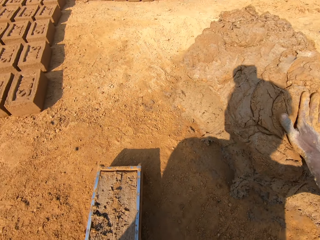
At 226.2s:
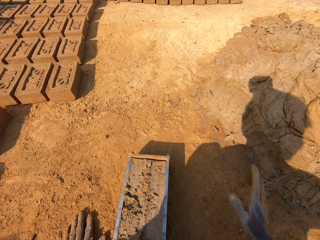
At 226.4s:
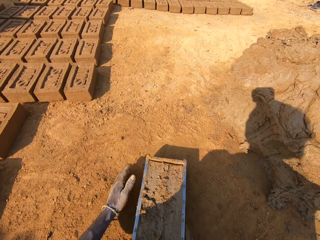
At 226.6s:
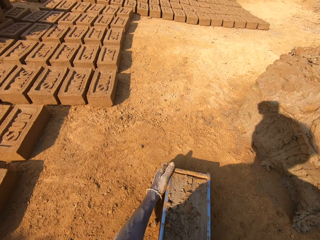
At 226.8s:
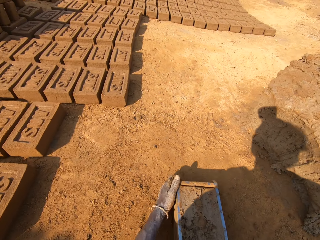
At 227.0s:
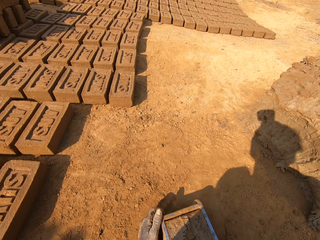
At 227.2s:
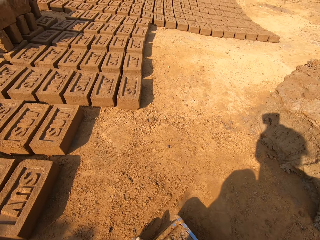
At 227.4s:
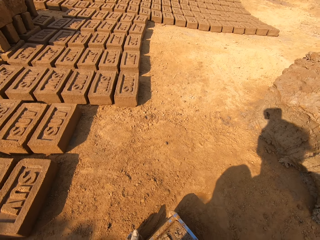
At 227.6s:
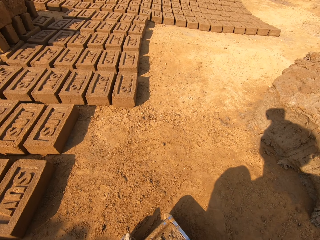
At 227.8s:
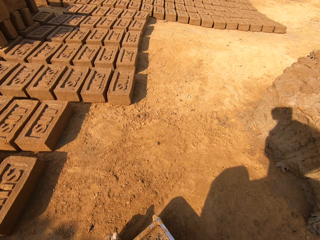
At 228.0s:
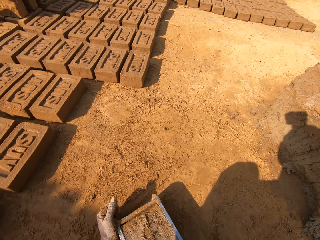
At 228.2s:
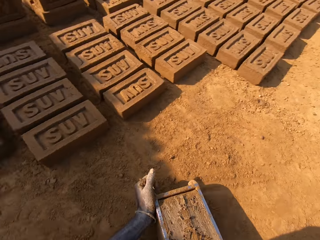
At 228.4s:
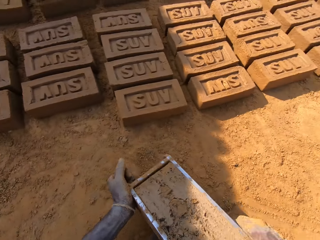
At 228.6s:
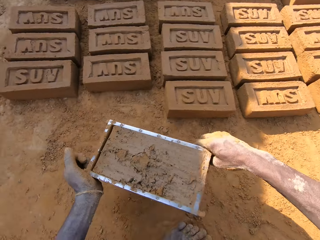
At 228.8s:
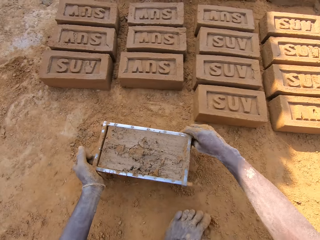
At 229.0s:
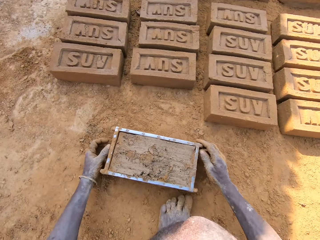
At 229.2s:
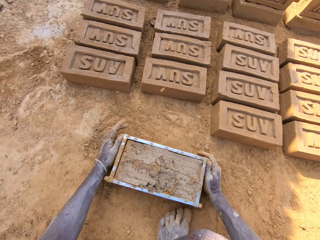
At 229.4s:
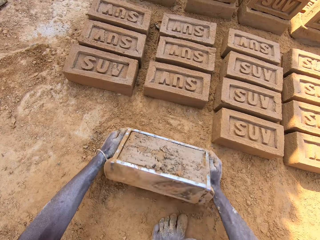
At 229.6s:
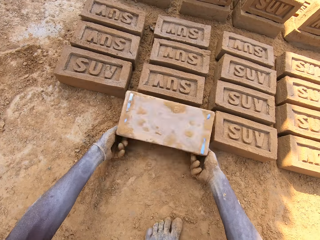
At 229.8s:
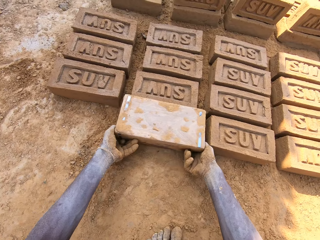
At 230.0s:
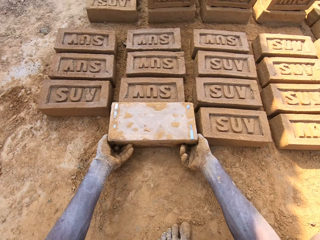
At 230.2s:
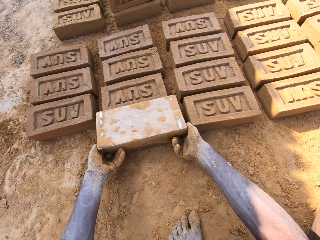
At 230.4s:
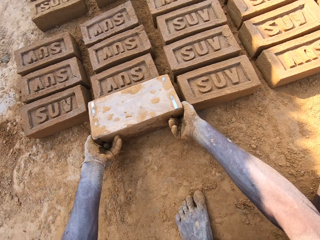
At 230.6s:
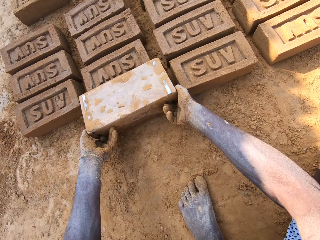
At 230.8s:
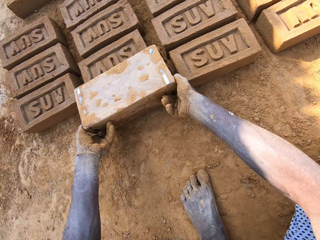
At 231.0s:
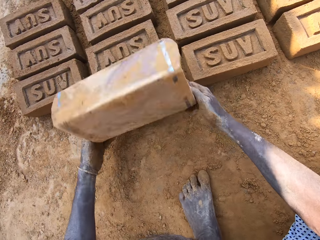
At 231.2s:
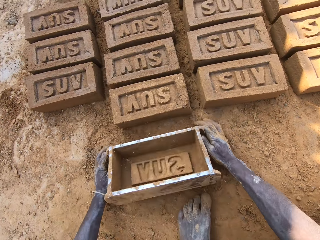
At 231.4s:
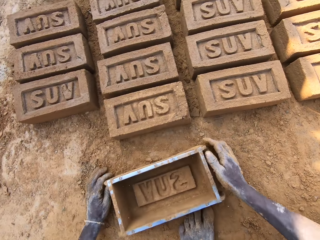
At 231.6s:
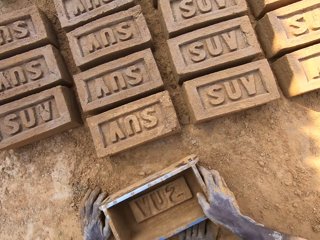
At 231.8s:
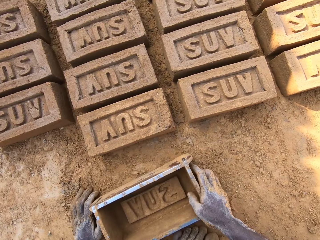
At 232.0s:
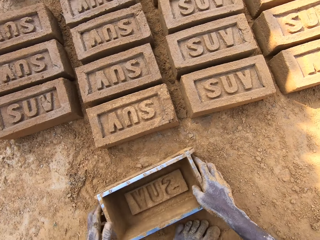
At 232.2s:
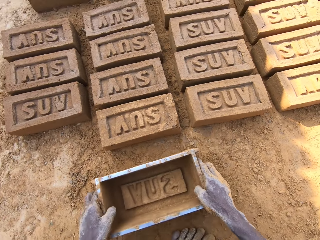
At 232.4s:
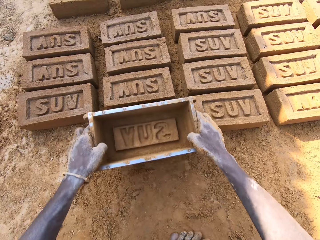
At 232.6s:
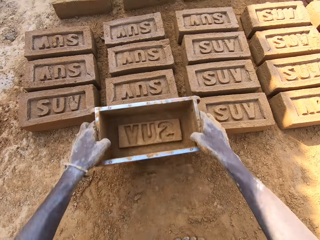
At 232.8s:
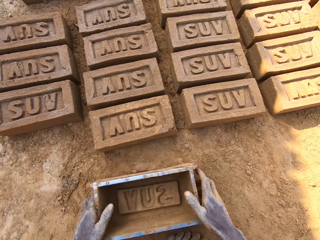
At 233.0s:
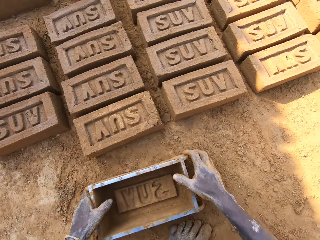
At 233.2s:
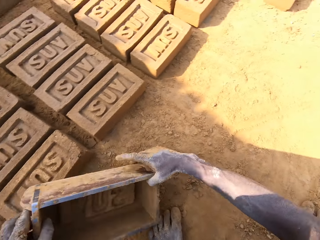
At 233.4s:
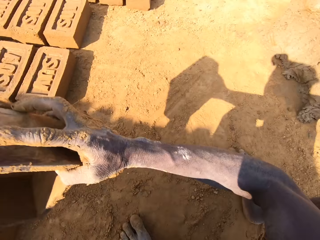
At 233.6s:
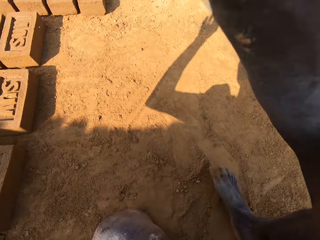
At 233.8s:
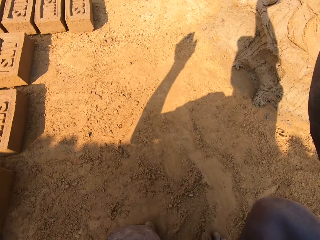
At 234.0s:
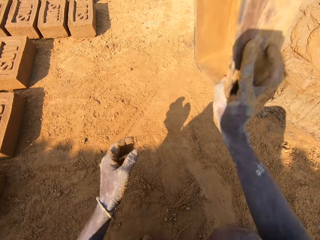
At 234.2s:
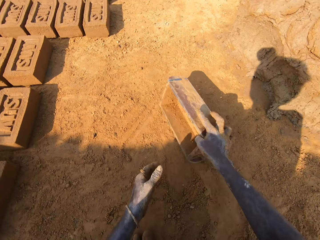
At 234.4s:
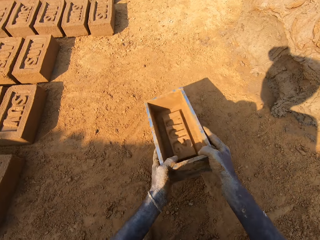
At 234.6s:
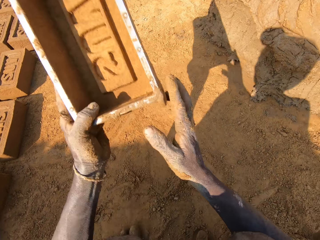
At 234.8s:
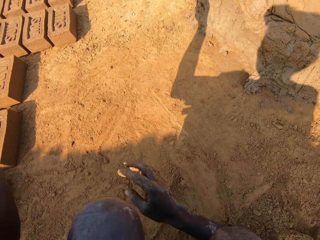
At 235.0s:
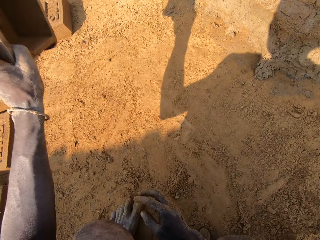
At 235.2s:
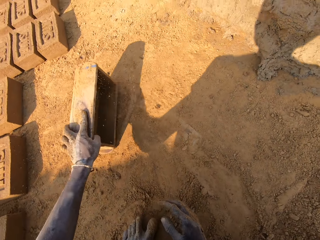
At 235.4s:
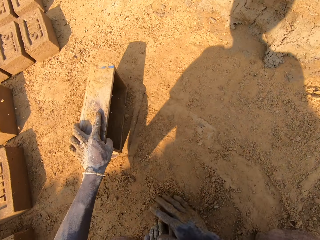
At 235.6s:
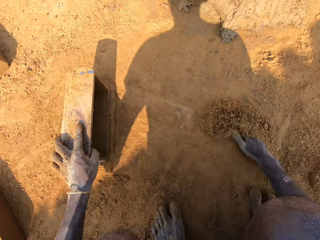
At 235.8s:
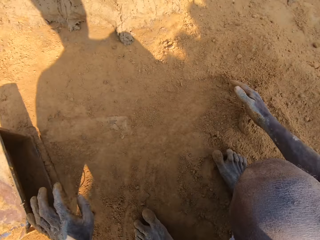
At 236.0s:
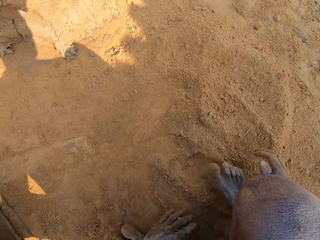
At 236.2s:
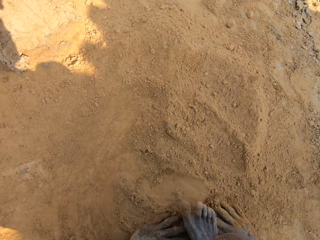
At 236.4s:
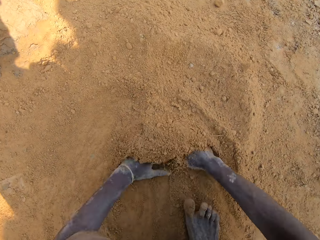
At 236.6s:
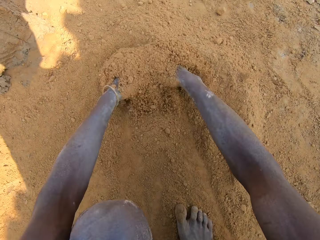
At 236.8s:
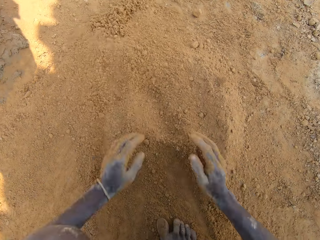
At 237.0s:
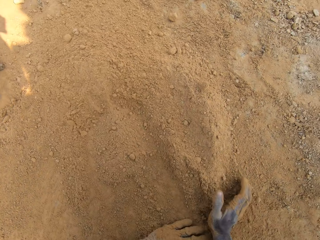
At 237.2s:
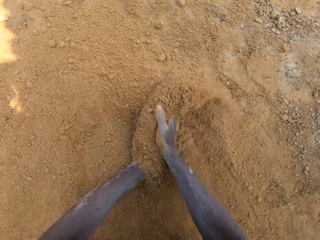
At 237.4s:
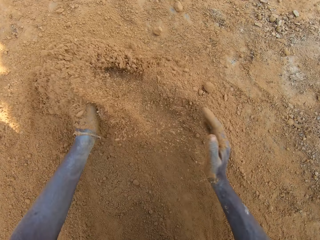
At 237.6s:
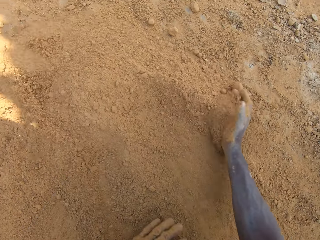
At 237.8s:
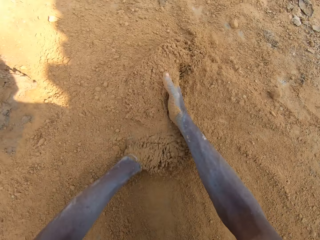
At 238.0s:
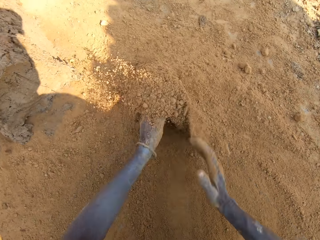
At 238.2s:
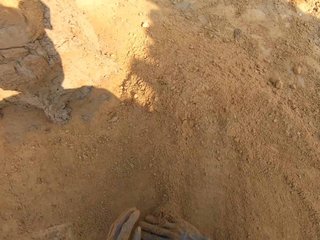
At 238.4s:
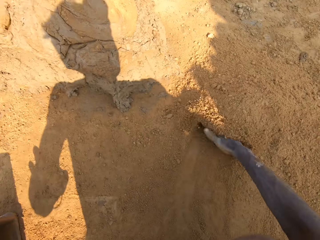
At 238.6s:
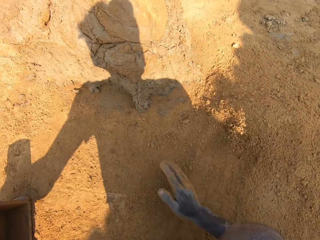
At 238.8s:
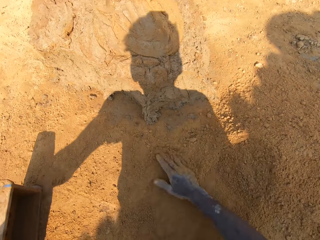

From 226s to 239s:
The camera wearer throws extra clay on the clay heap. They carry a molding box or brick mold. They pick up the brick mold on the ground. They put down the molding box. They put a brick on the ground. They pour out clay from the molding box. They hold the molding box. They align the brick on the ground. They hit the brick mold on the ground. They align sand on the ground. They spread soil on the ground.

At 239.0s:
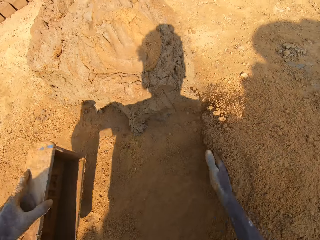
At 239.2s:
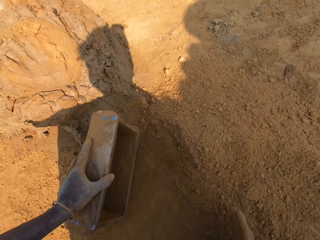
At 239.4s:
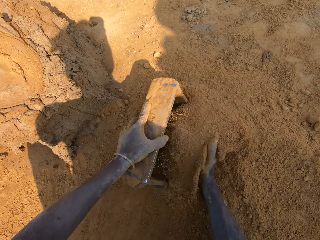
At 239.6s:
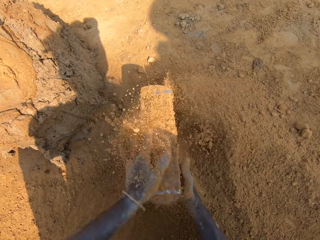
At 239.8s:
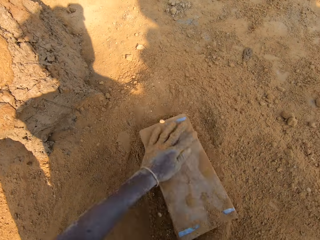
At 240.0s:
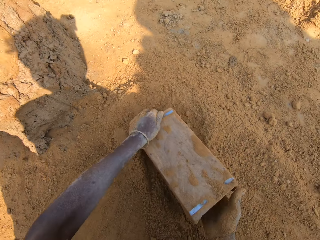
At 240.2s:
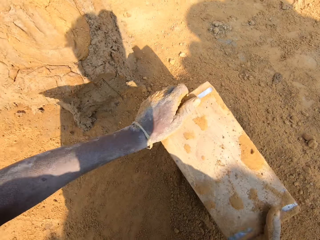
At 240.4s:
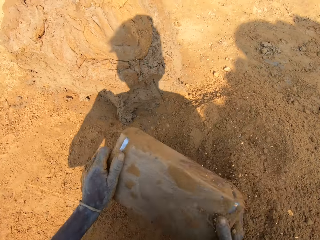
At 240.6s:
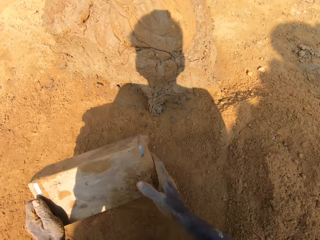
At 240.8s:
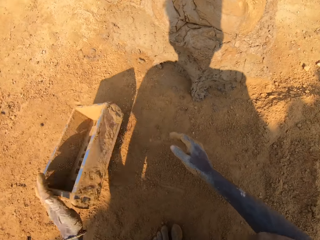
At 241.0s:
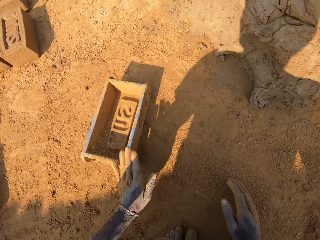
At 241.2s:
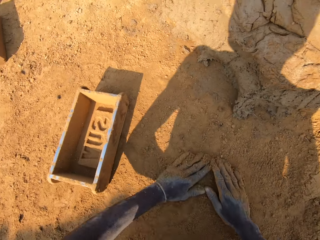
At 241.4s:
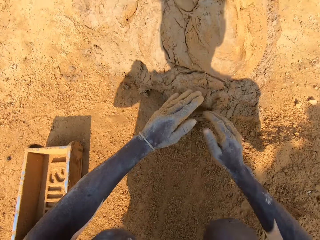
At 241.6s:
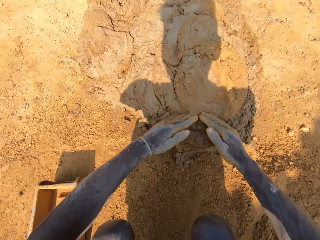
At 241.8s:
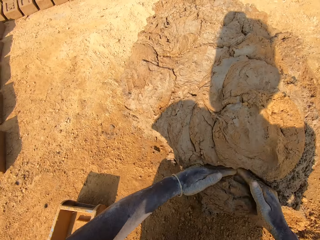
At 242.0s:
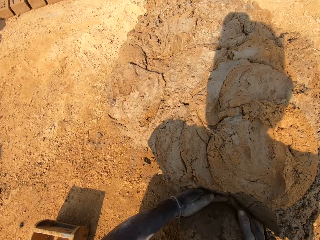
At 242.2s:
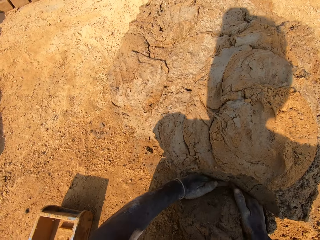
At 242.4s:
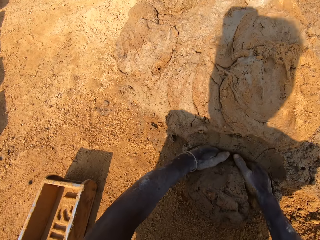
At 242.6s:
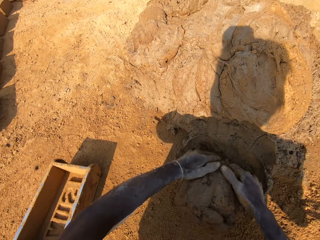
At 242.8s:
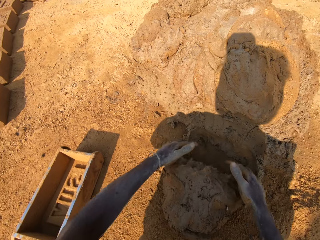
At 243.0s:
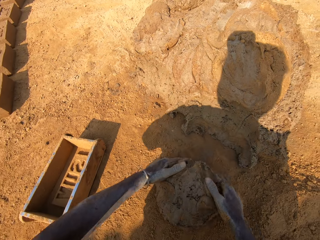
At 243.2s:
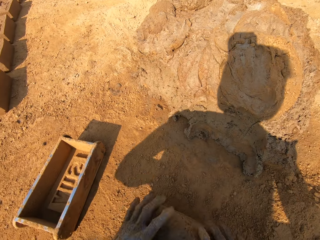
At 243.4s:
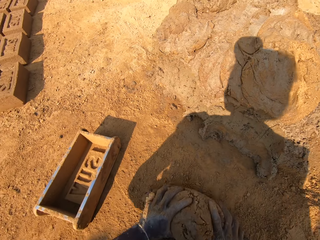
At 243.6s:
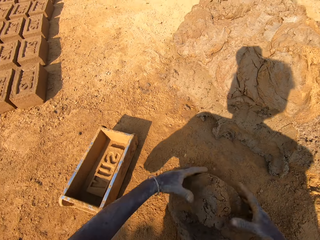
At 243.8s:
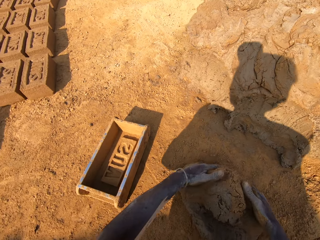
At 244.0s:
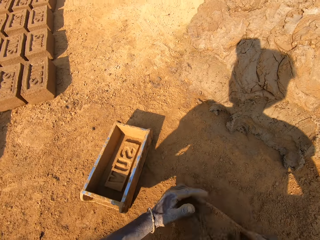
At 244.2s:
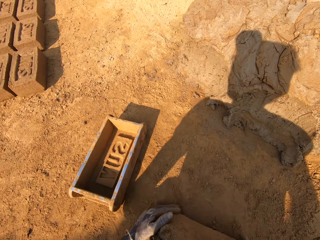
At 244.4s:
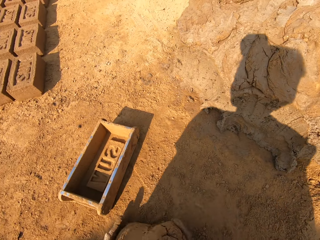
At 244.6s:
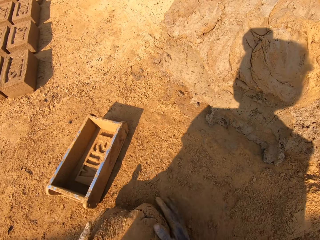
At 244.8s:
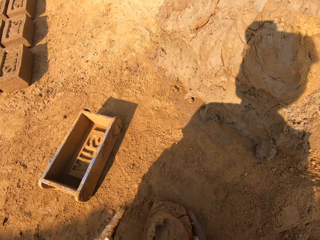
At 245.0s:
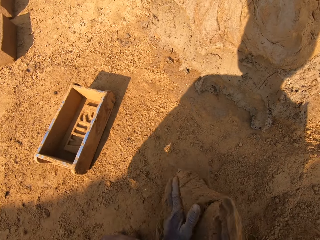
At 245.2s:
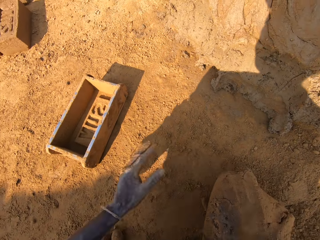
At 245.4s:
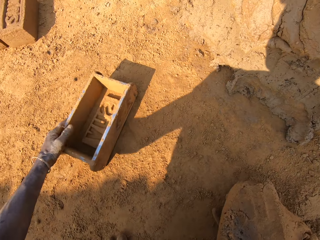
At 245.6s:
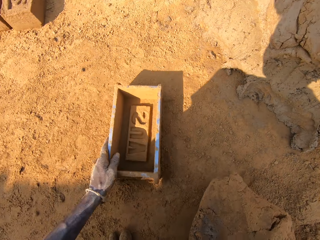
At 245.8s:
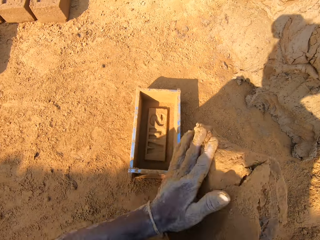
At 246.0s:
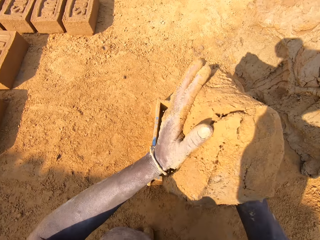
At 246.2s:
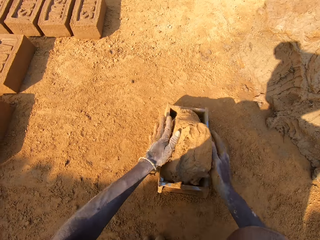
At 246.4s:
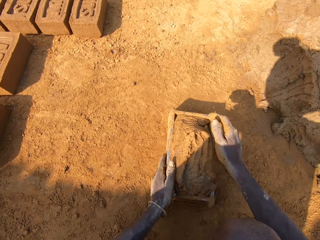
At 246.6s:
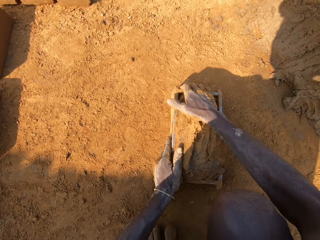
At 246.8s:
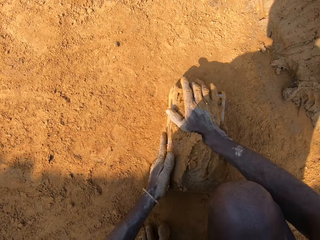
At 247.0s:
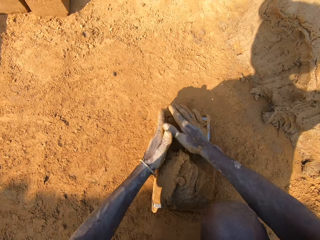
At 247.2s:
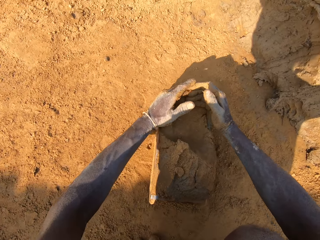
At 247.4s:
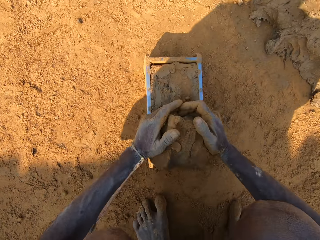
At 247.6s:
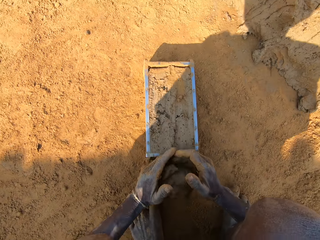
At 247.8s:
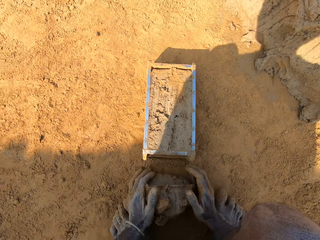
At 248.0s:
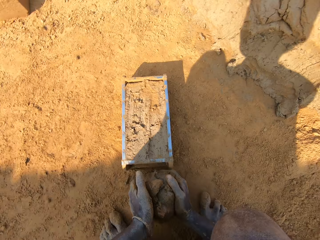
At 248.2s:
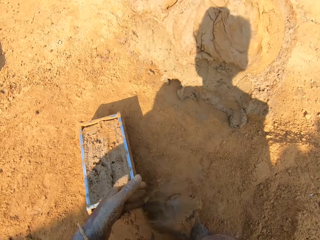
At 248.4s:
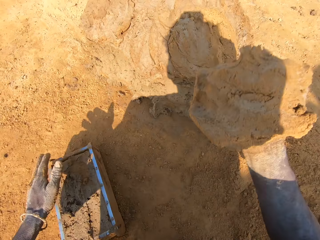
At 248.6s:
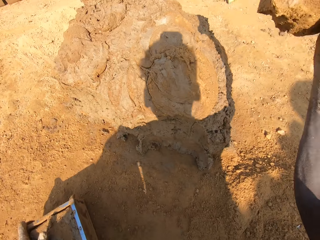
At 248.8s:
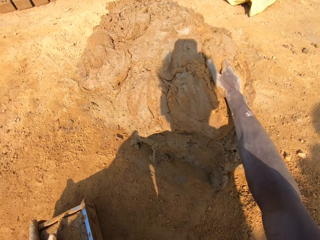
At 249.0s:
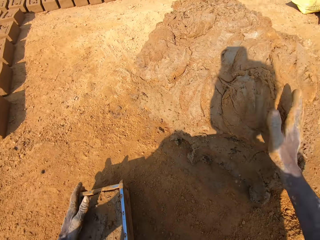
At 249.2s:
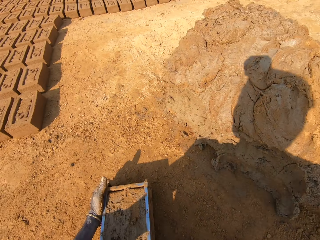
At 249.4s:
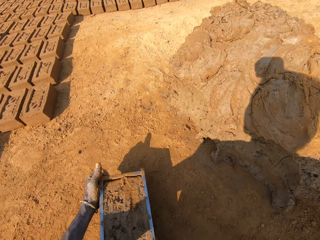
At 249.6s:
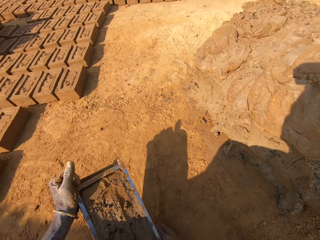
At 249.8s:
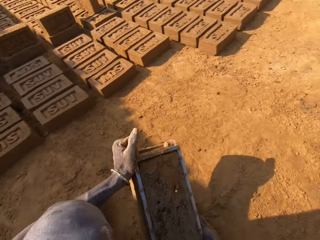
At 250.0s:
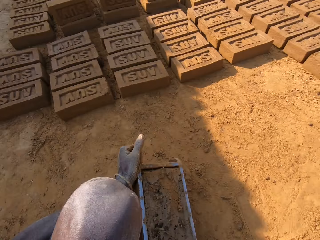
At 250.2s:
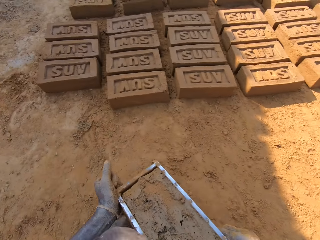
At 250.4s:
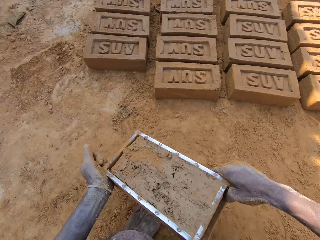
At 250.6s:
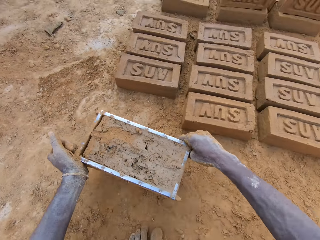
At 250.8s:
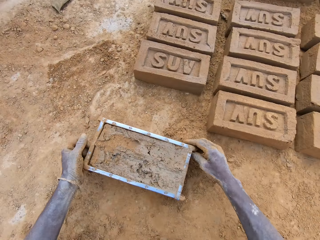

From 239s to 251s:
The camera wearer puts sand in a brick mold or molding box. They pour sand on the ground from the brick mold. They wipe hands on the ground. They cut clay. They pick up a chunk of clay. They mold the clay on the ground. They move the molding box near. They put clay in the brick mold. They cut clay. They take extra clay from the molding box. They throw the extra clay on the clay heap. They pick up the brick mold on the ground. They carry the molding box.
